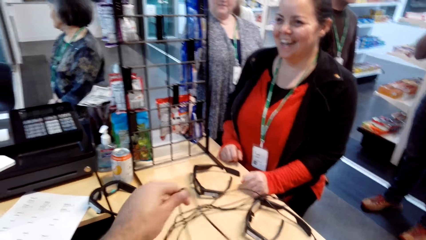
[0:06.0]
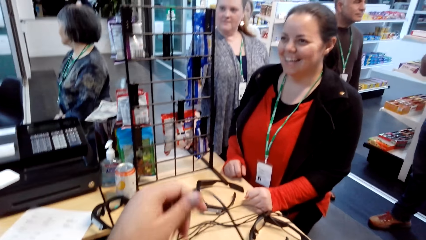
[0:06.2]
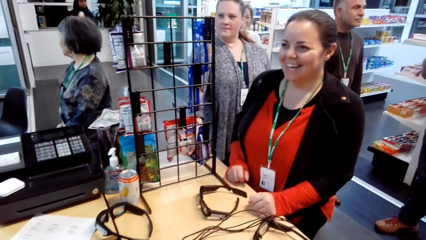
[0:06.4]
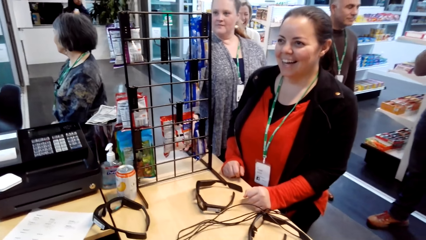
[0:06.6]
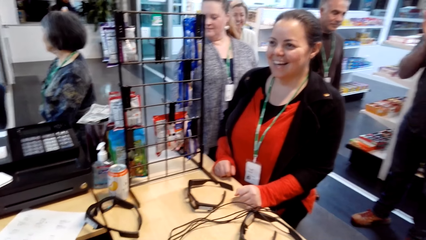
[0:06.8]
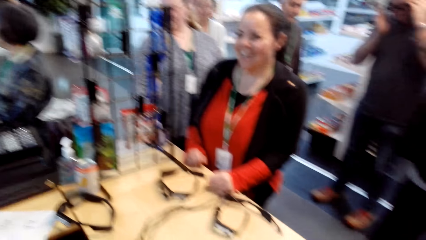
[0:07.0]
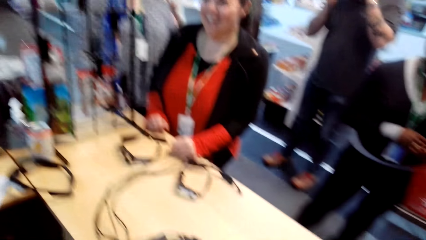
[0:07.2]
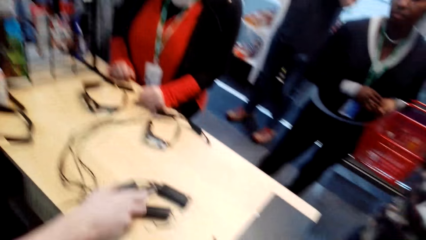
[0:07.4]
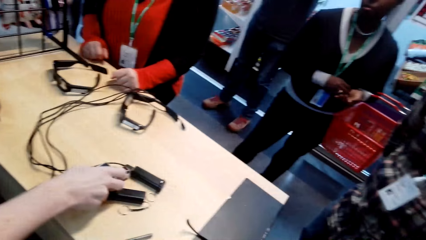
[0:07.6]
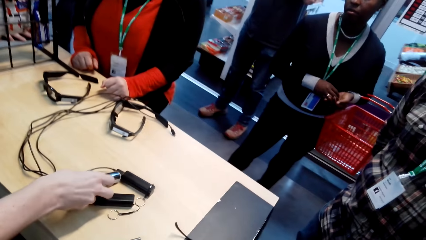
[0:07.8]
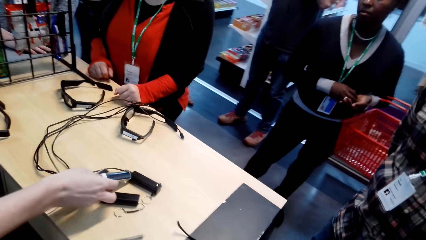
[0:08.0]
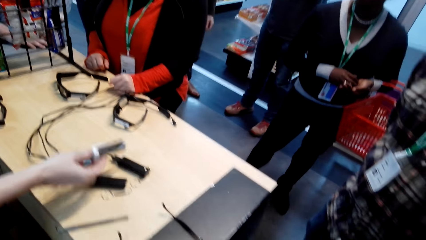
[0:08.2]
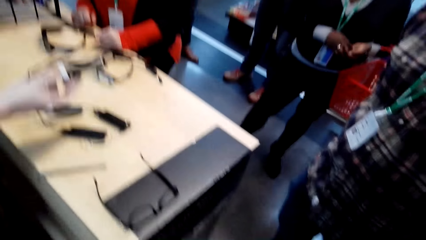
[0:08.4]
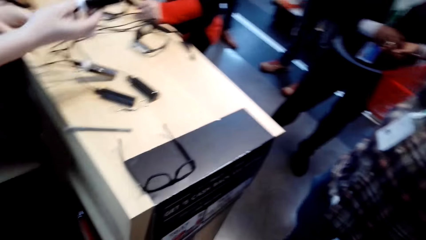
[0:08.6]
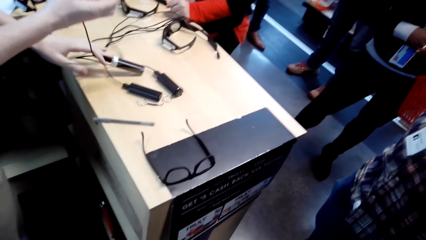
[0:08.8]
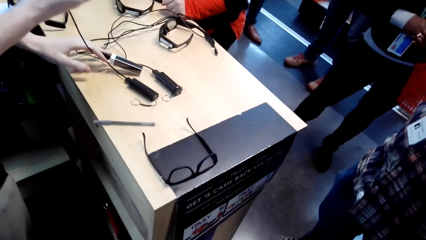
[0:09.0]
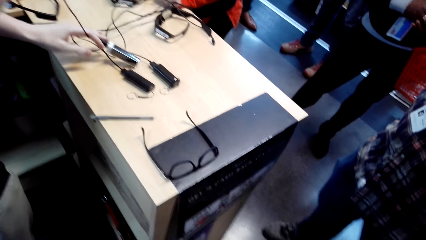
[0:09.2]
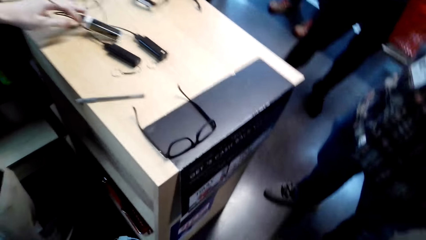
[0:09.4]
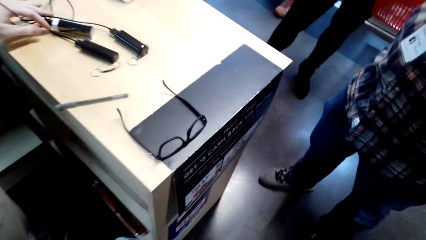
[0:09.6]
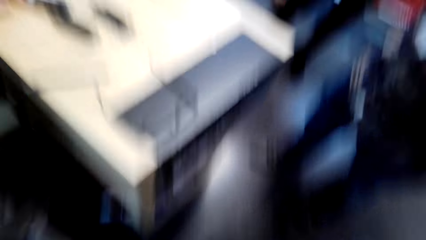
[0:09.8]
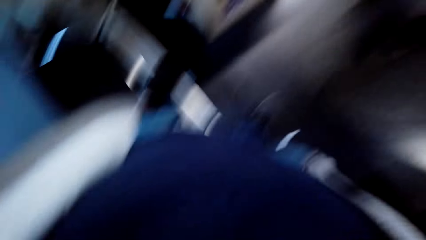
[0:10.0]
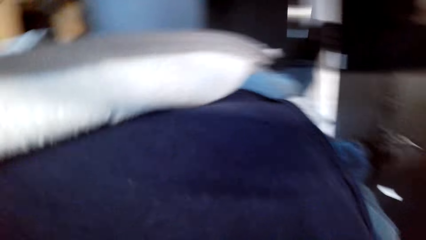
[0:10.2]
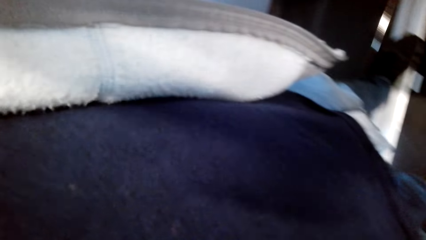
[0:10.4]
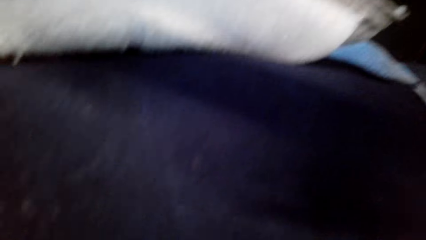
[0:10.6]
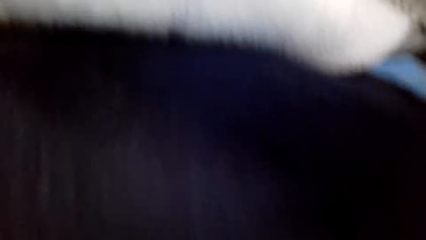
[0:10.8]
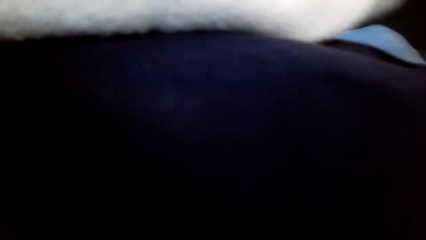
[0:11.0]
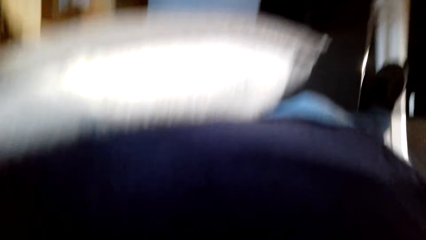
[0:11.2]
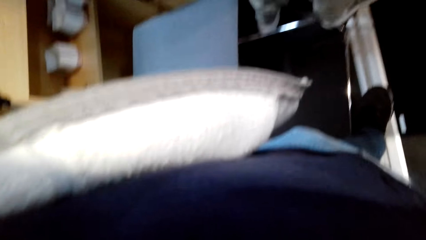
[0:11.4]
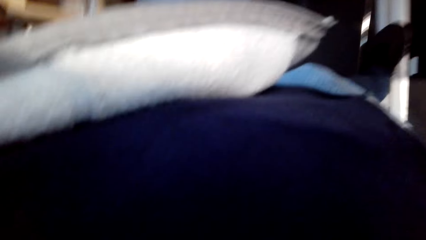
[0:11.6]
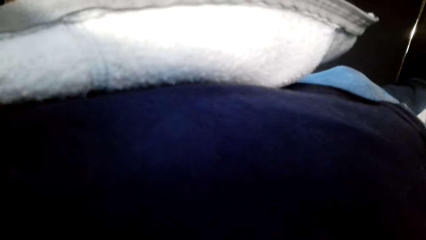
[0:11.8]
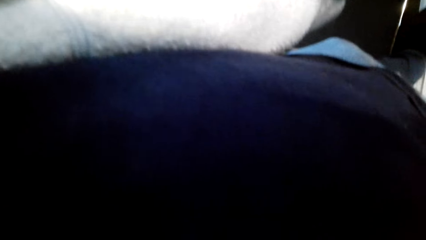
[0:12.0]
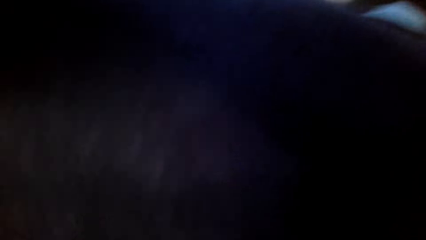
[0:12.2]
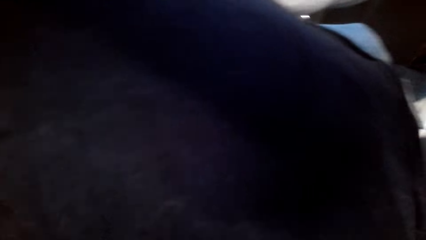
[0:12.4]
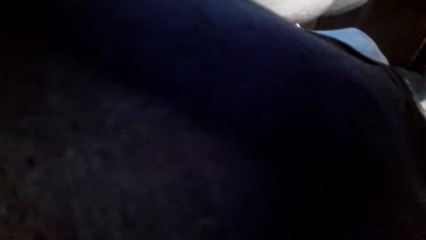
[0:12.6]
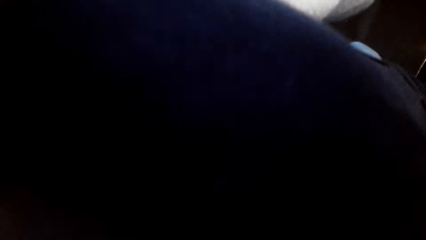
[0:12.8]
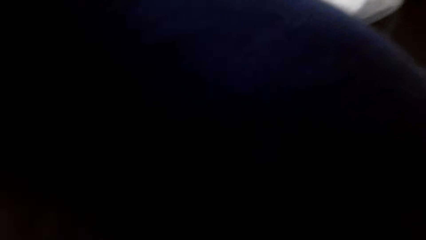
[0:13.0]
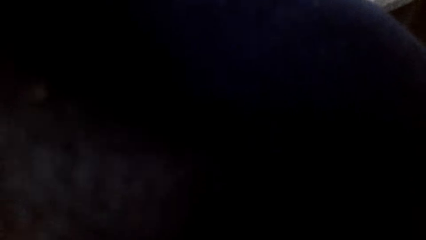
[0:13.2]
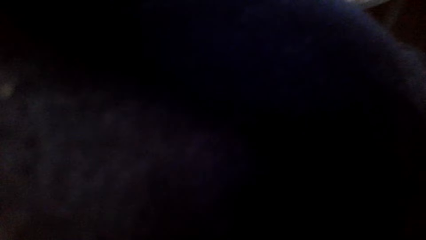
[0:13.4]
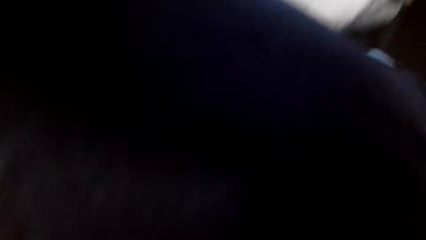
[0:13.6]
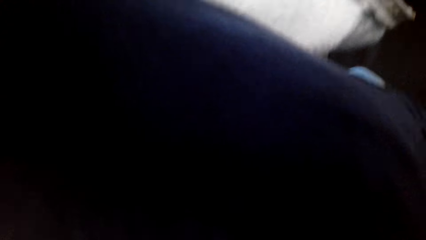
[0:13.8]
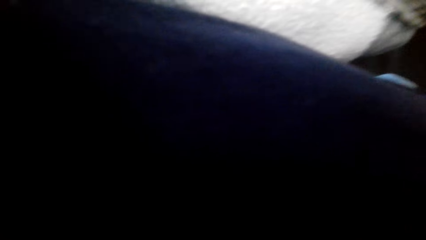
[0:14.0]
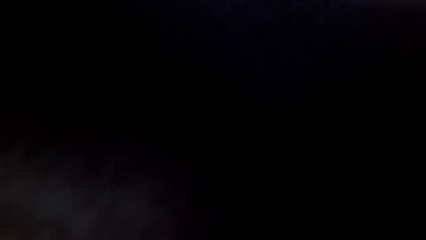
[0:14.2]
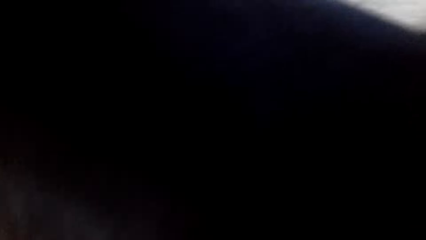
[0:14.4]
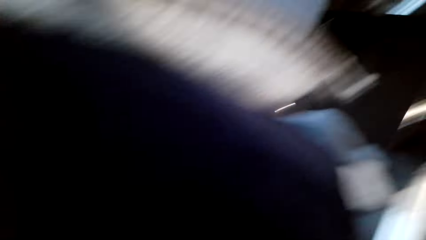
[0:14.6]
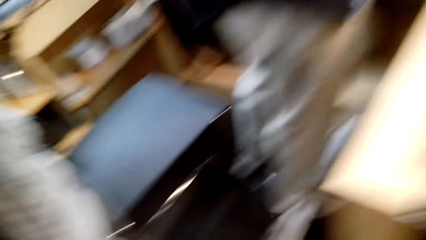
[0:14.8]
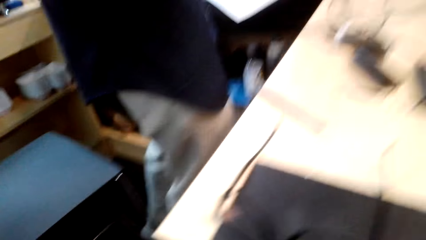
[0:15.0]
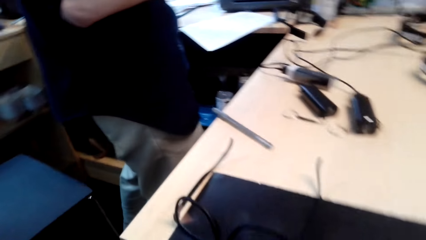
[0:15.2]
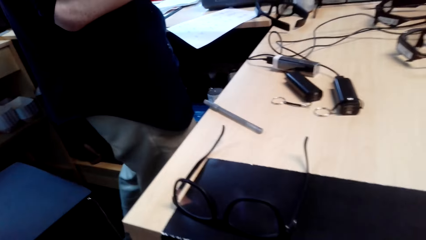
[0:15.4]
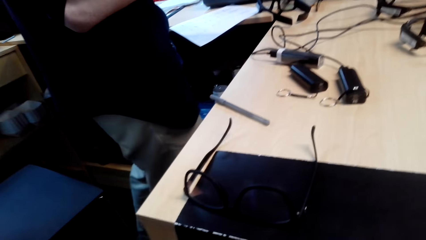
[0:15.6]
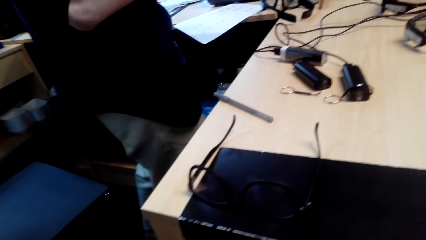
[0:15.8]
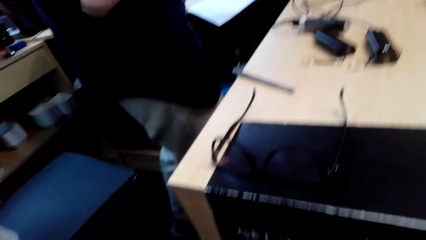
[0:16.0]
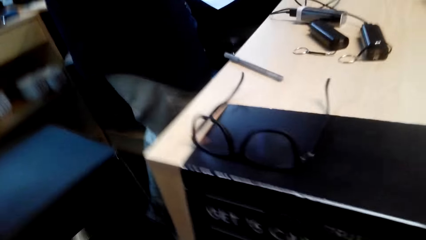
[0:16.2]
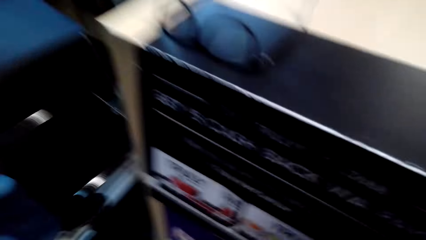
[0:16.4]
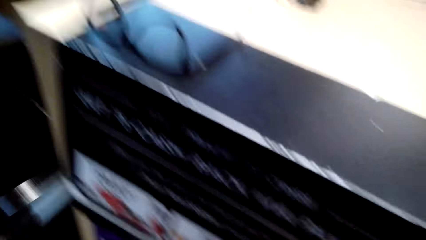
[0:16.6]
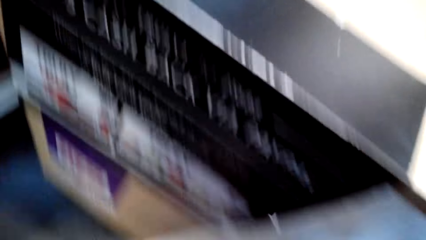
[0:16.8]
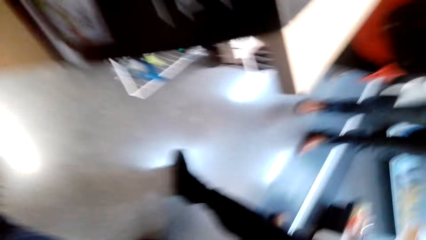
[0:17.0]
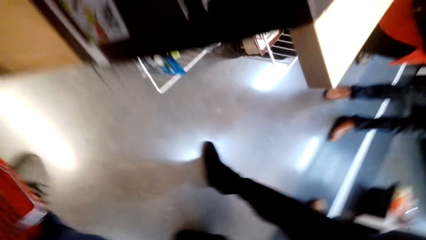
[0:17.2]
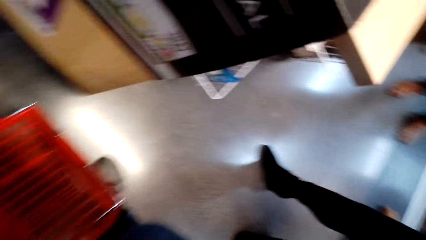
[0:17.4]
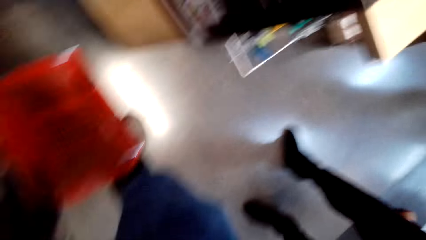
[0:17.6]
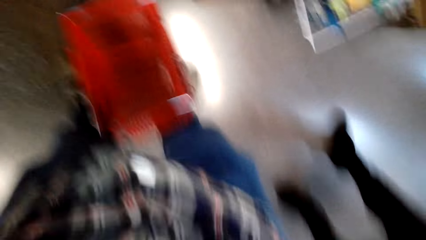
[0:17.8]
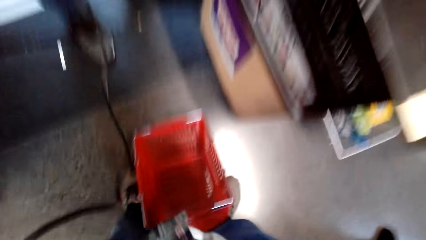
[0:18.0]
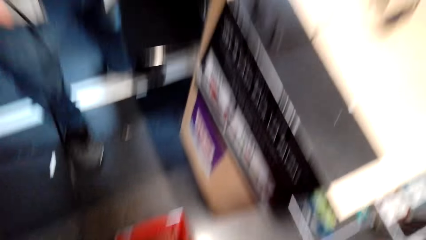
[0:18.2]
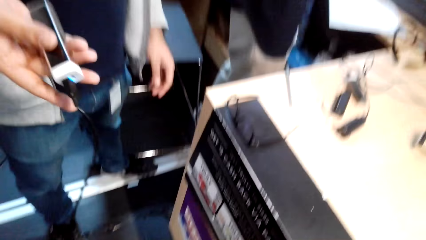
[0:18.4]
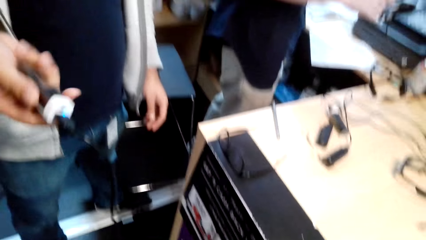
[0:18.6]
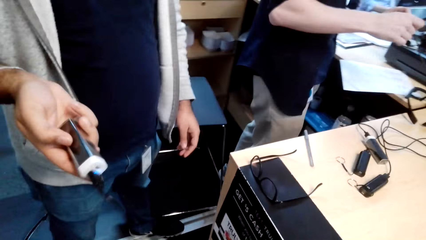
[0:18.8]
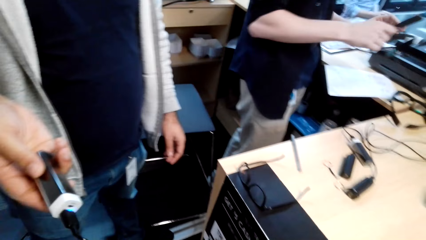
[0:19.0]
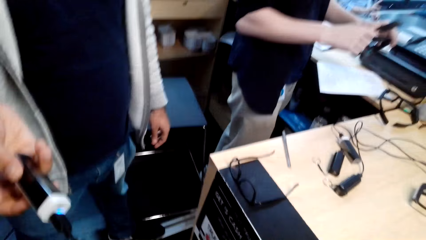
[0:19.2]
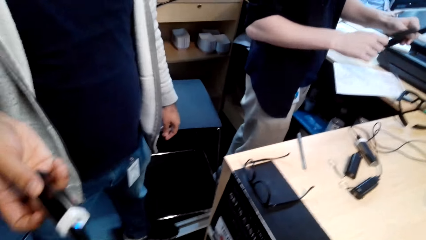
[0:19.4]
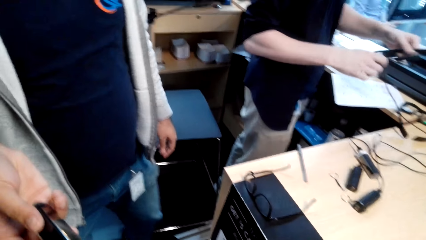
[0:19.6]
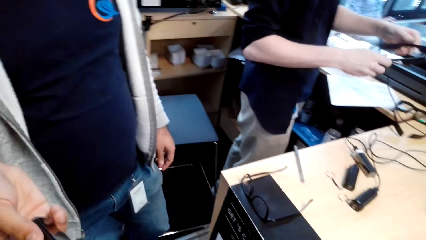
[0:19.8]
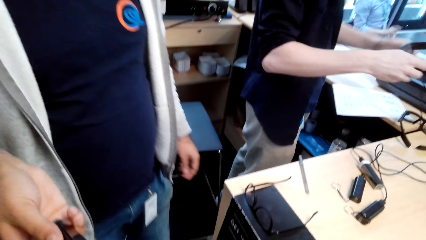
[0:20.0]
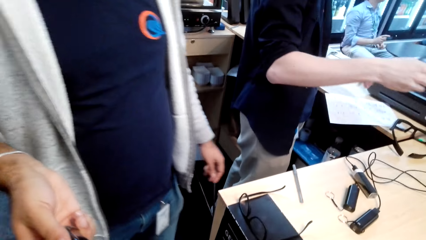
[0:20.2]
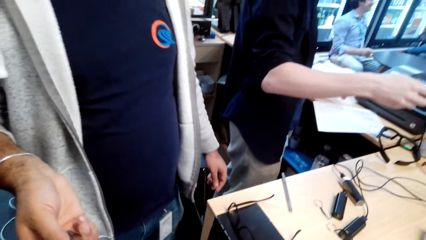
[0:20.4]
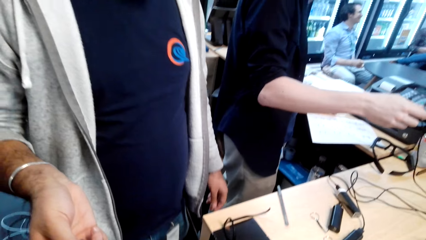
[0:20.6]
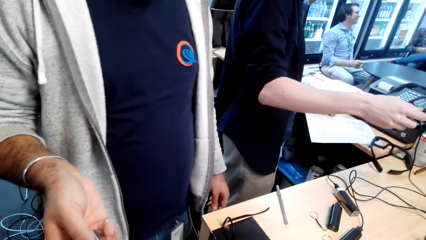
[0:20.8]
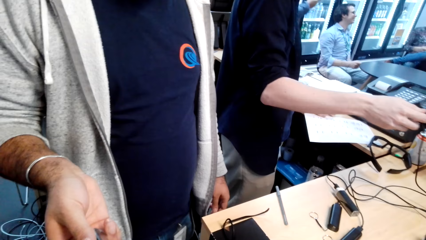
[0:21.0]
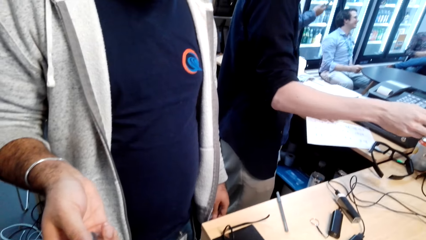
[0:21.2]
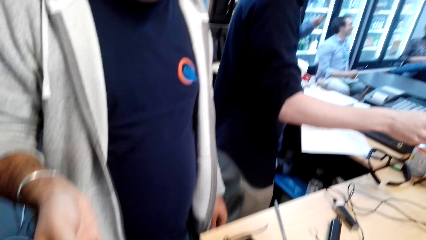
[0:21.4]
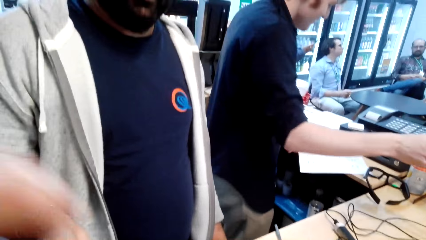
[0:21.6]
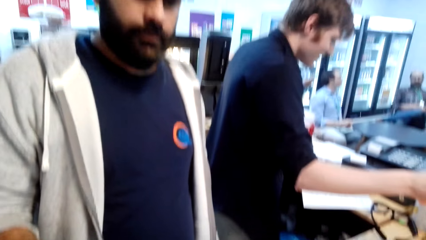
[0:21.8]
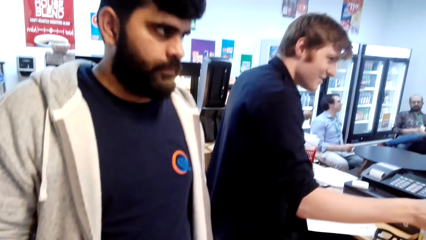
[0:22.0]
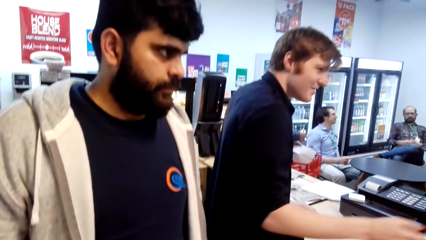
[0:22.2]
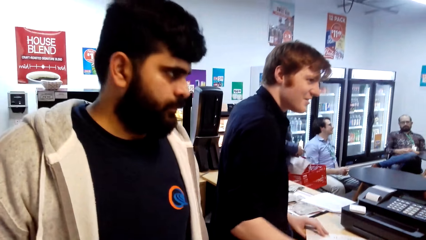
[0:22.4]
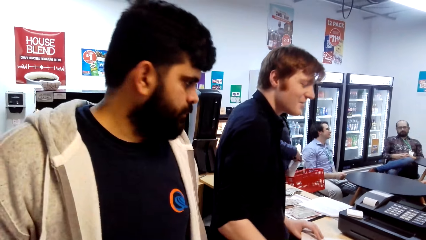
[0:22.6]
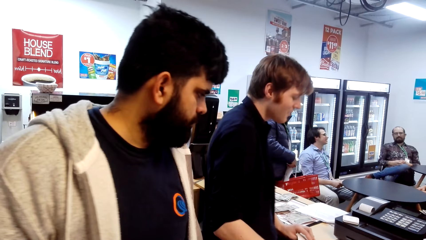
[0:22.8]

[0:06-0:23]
The camera wearer steps off the counter. A man picks a power bank. The camera wearer picks something. The man pulls the cables and holds the power bank. The camera wearer holds something.
